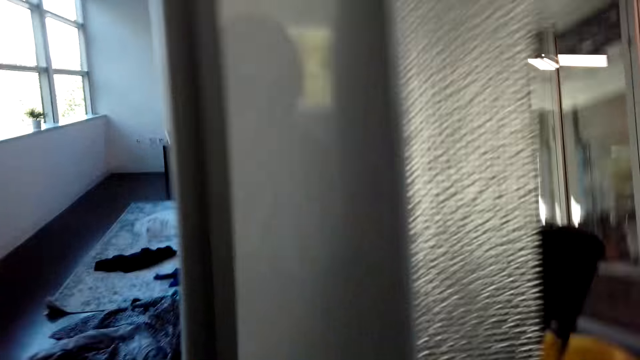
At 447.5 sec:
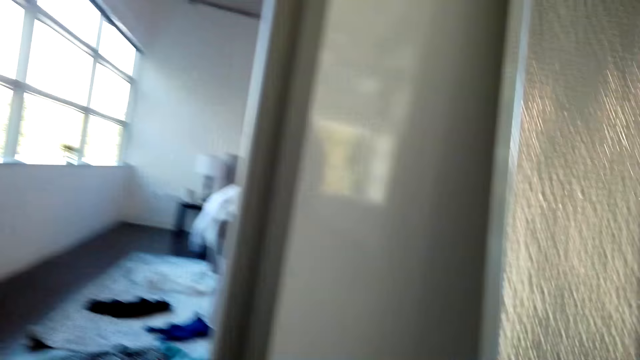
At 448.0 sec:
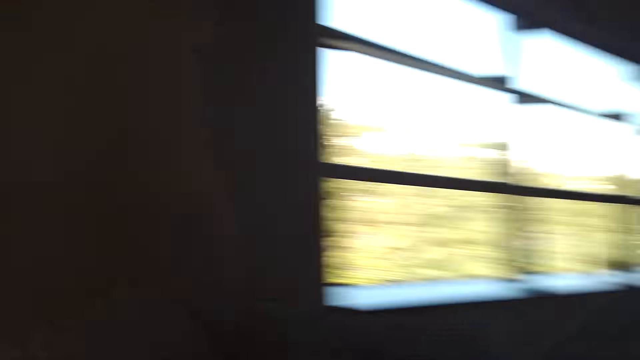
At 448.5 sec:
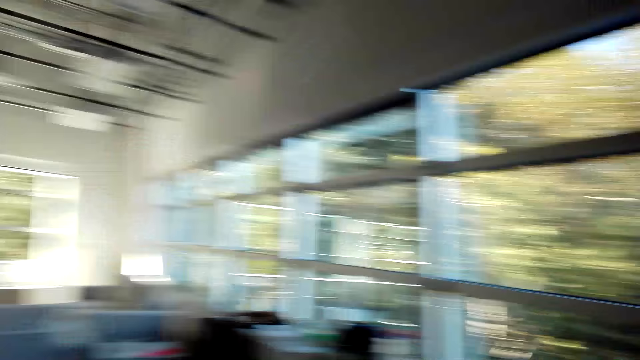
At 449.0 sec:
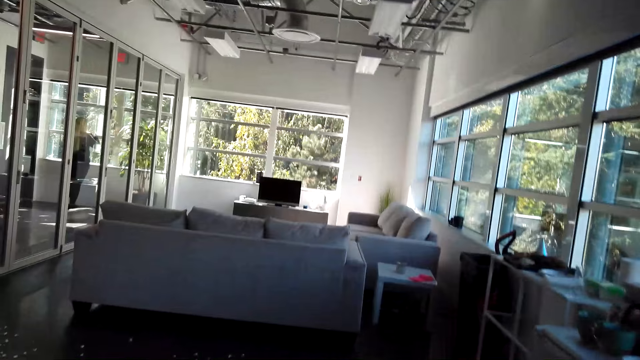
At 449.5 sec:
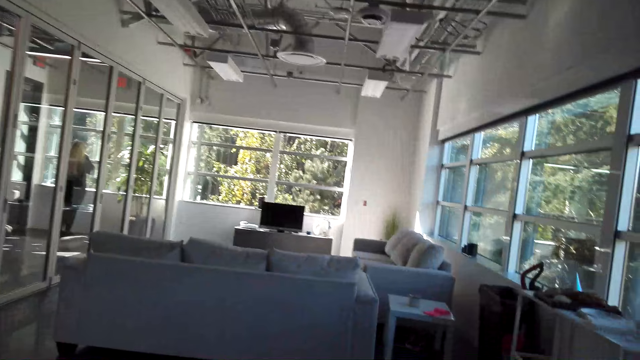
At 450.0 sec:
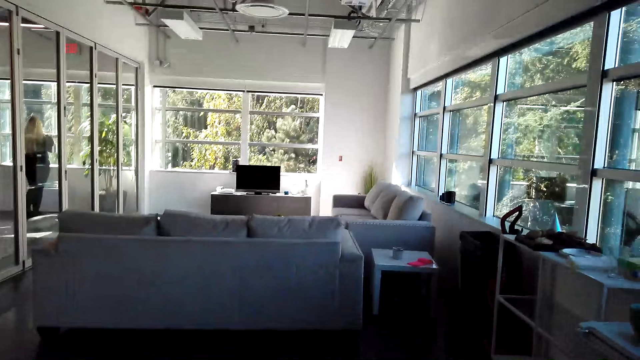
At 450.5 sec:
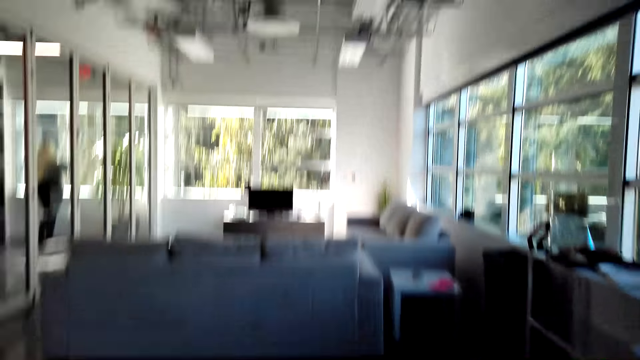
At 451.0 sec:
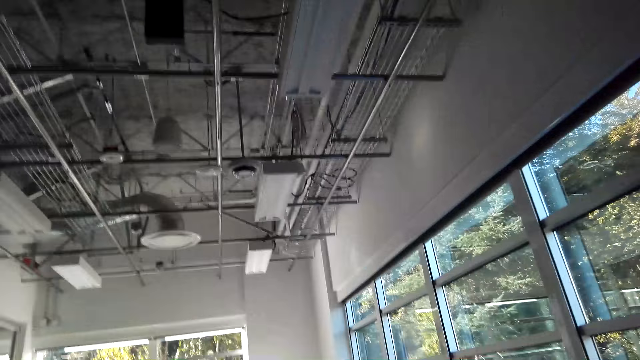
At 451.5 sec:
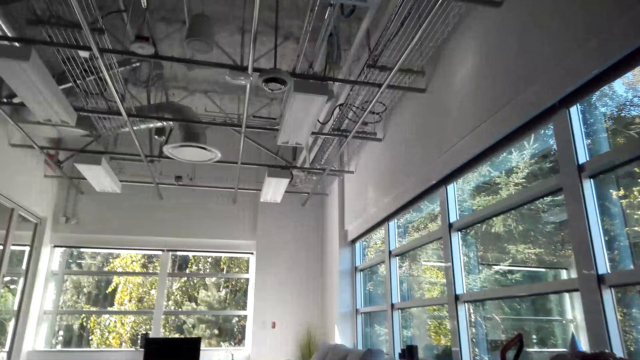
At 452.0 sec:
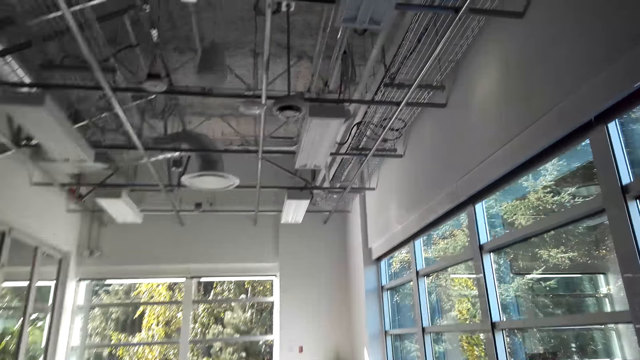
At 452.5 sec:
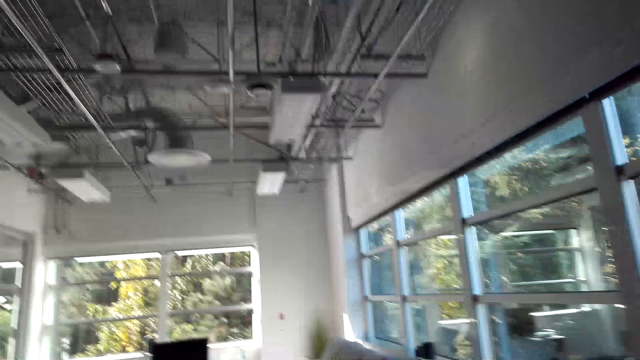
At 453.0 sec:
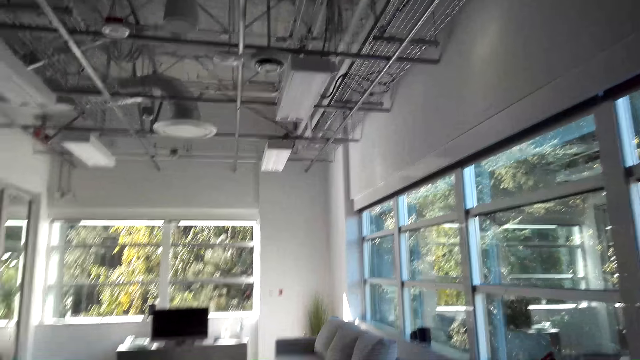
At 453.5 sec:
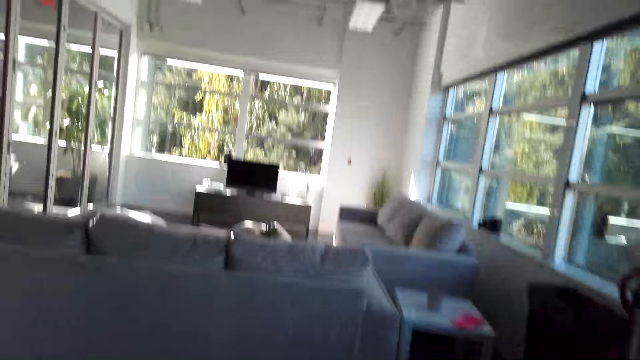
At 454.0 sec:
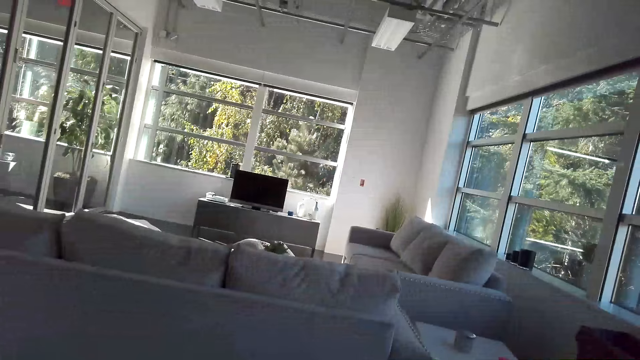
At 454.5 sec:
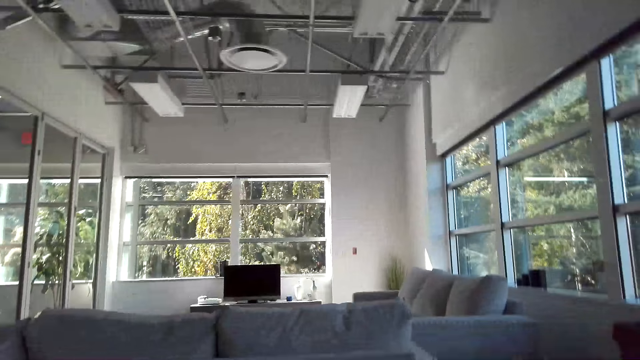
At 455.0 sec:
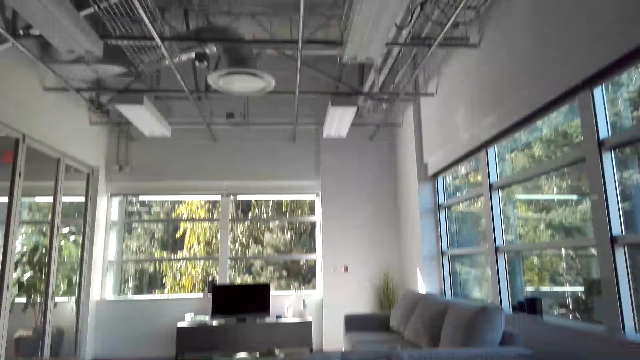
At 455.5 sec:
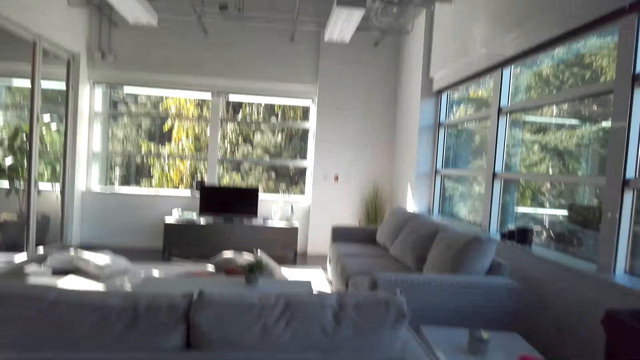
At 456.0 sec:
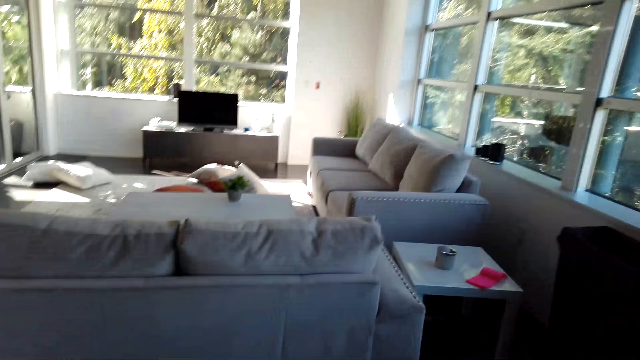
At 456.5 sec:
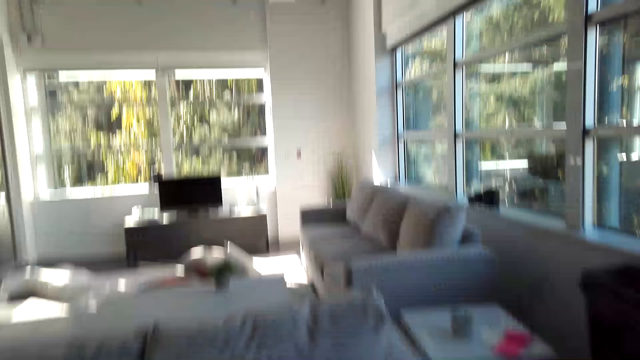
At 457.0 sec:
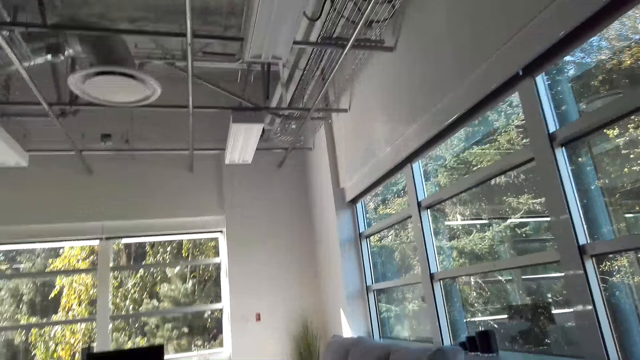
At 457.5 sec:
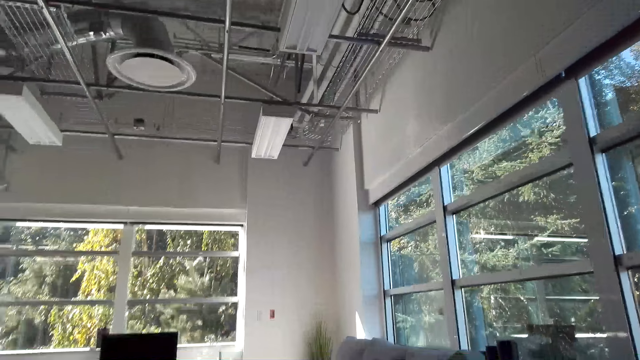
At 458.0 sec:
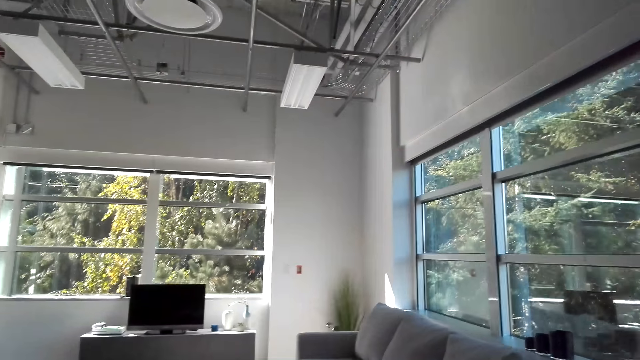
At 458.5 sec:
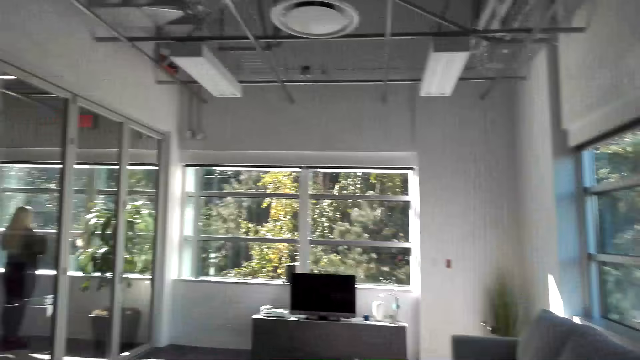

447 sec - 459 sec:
The camera wearer walks around. They walk towards the sitting room.

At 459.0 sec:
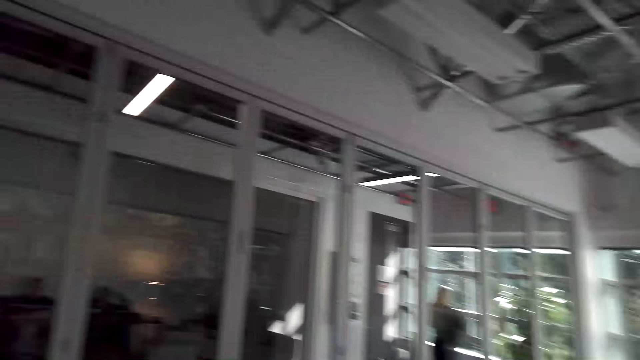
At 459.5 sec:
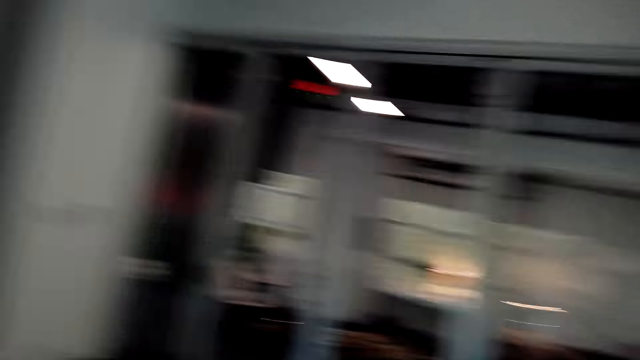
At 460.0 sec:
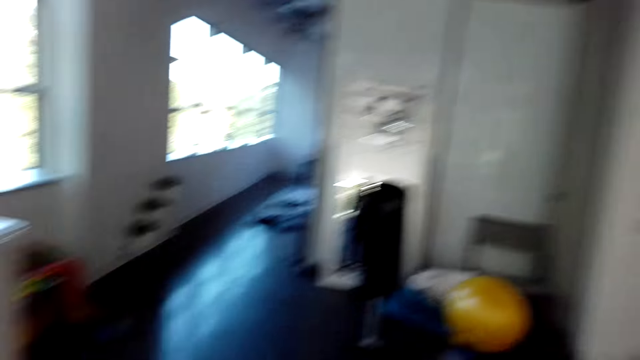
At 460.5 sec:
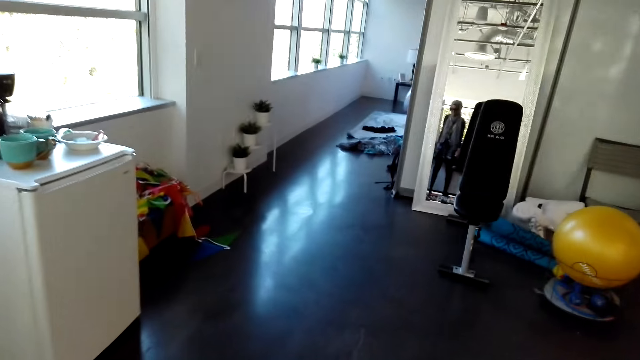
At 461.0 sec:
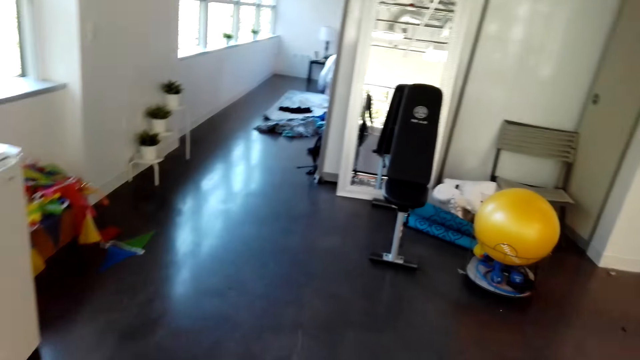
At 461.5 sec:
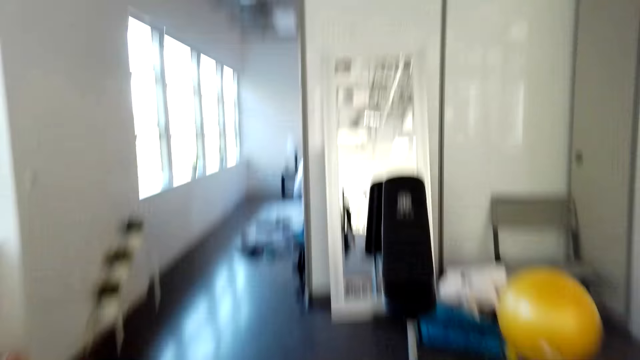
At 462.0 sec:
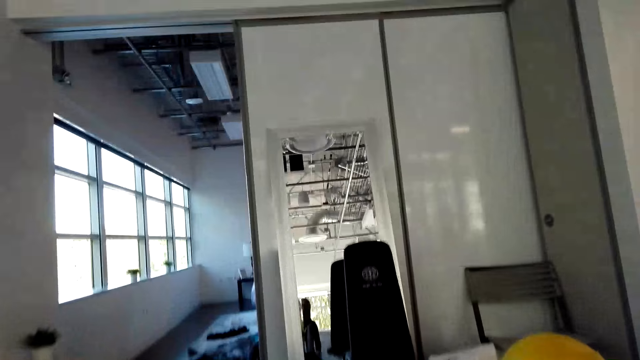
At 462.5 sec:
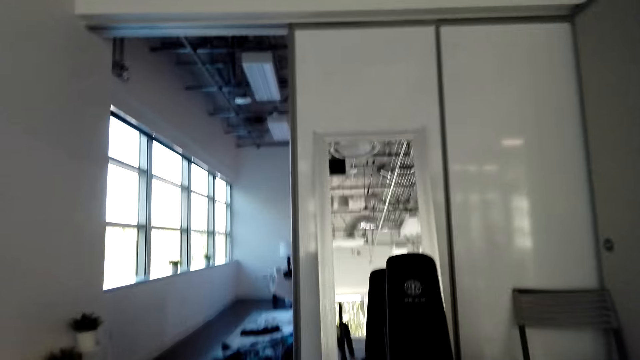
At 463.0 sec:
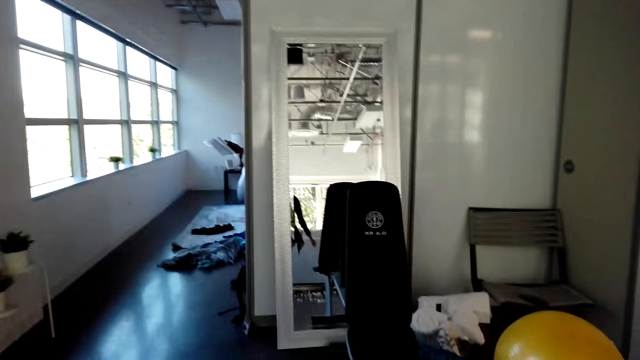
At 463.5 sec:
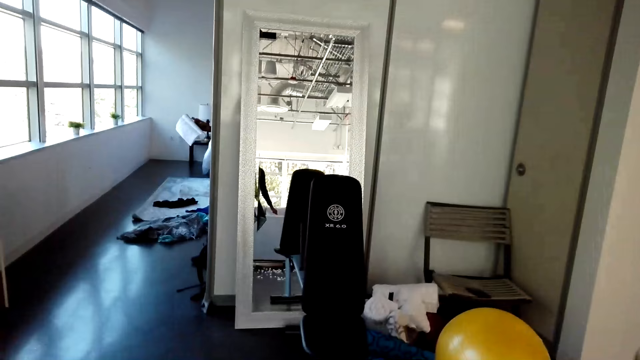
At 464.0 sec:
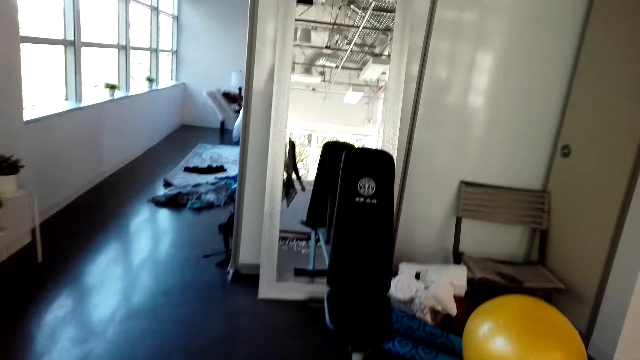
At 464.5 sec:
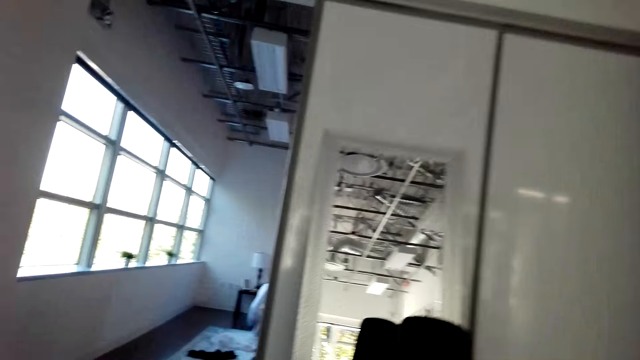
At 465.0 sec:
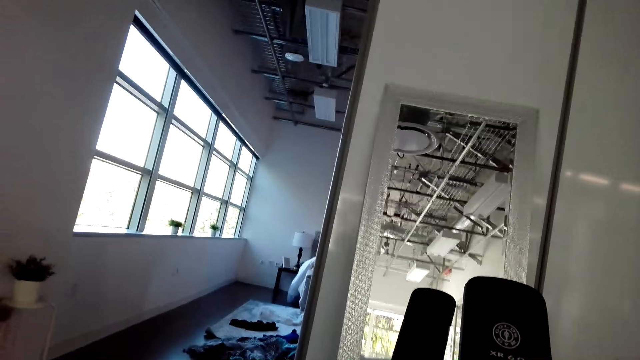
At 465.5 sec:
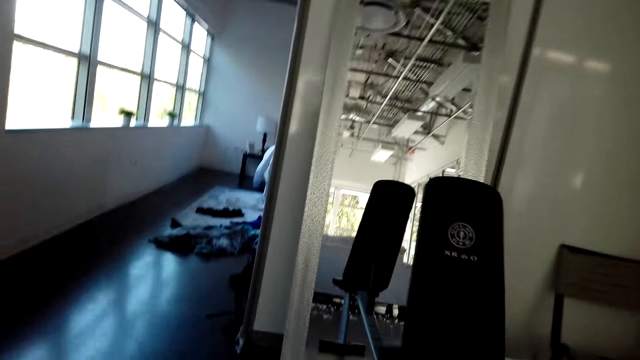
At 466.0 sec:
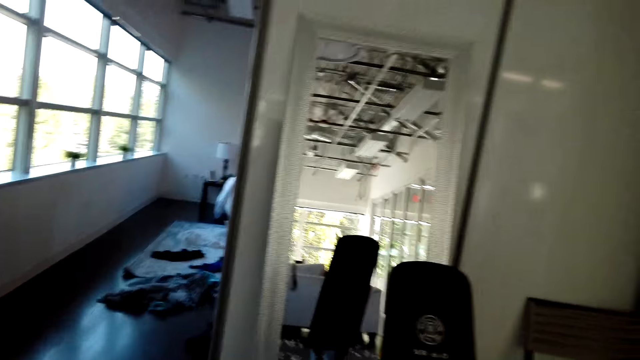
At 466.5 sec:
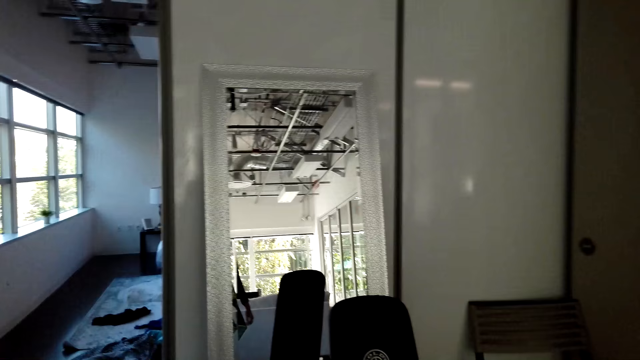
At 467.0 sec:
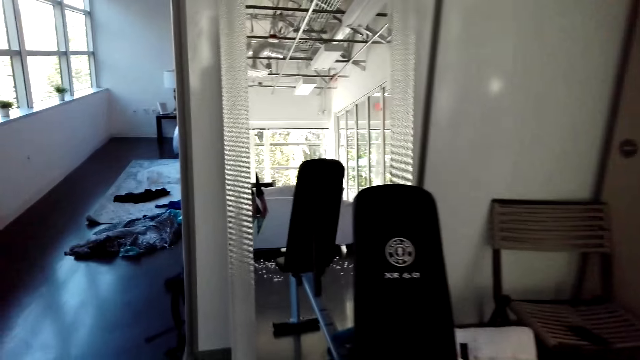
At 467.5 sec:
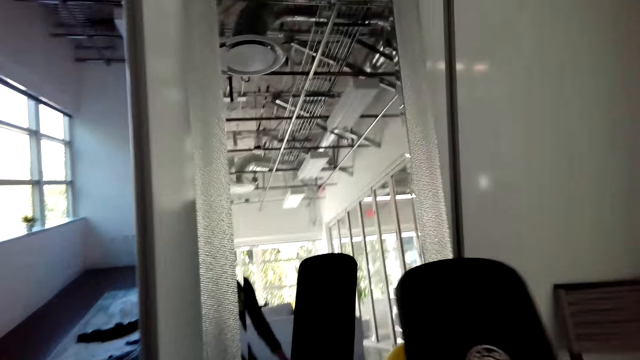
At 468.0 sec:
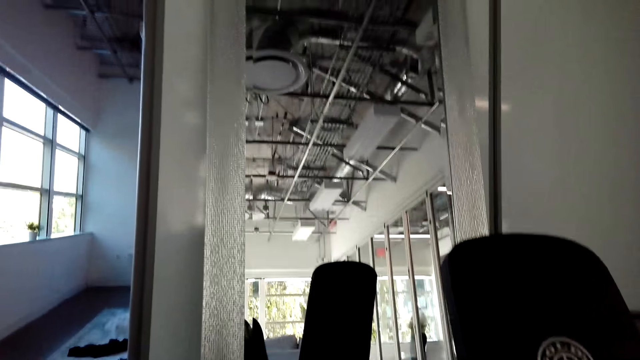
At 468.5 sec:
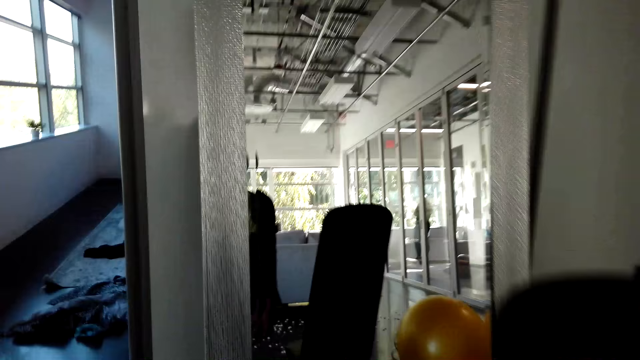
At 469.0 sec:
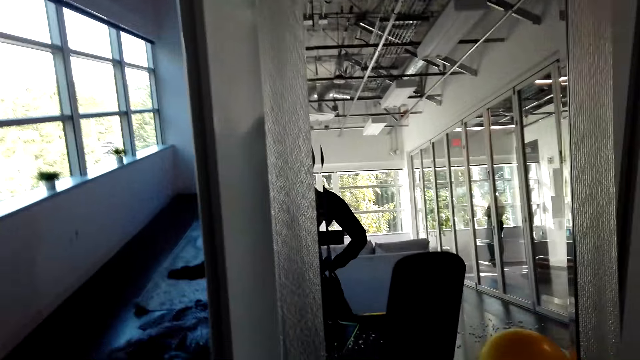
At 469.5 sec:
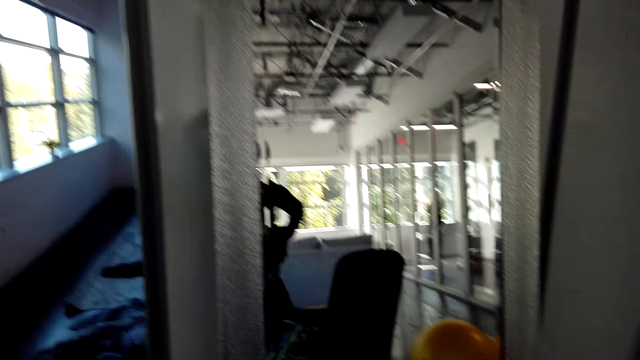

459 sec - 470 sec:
The camera wearer moves to the working room.
